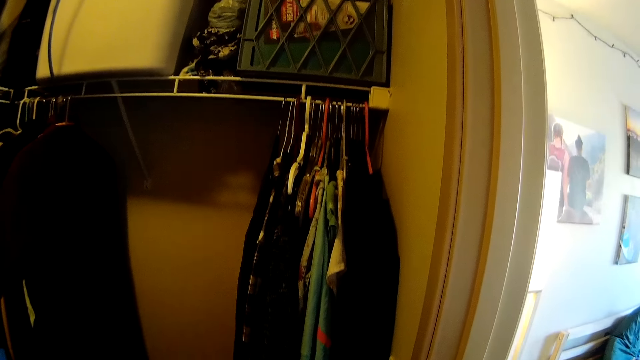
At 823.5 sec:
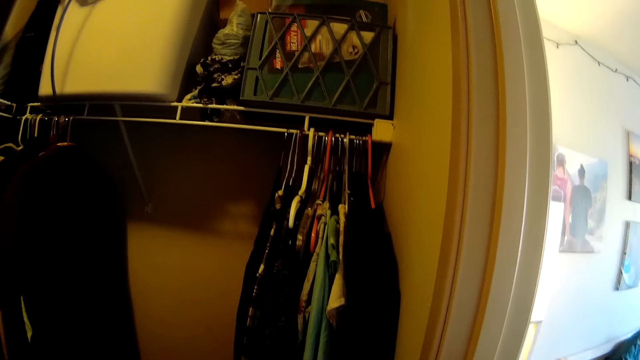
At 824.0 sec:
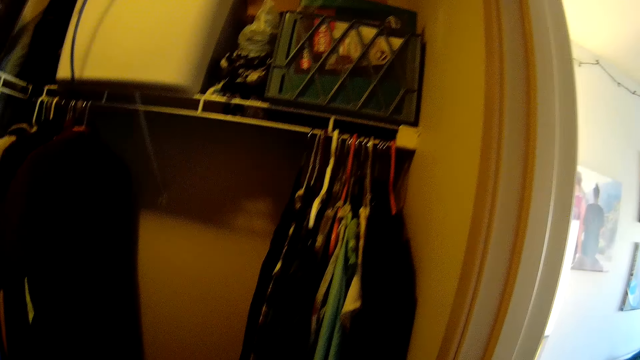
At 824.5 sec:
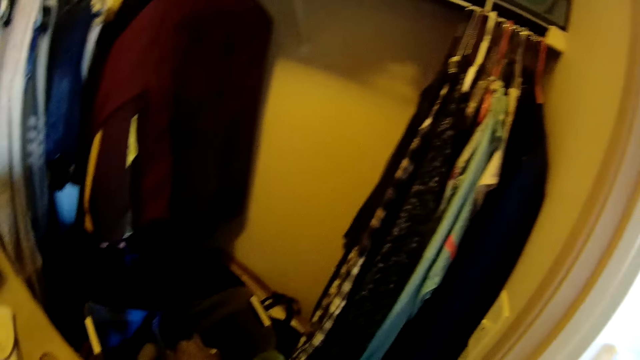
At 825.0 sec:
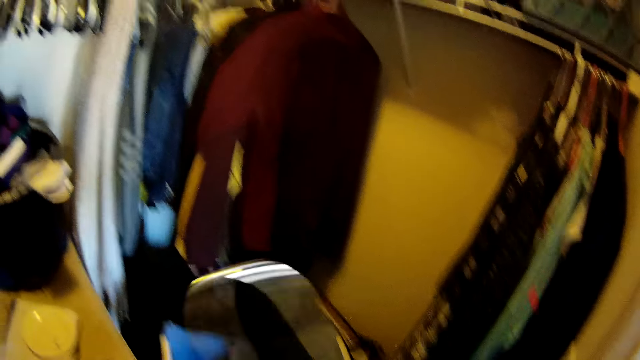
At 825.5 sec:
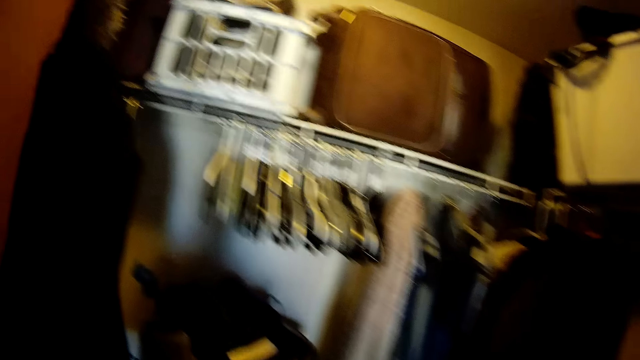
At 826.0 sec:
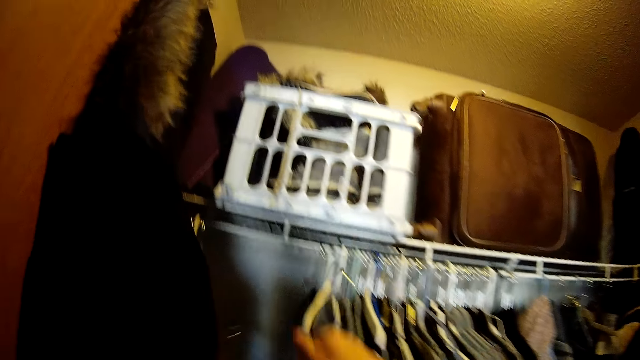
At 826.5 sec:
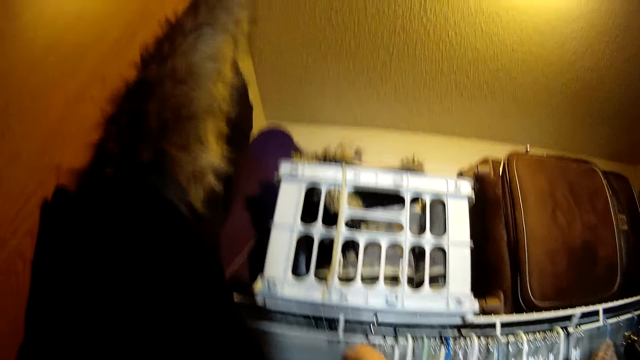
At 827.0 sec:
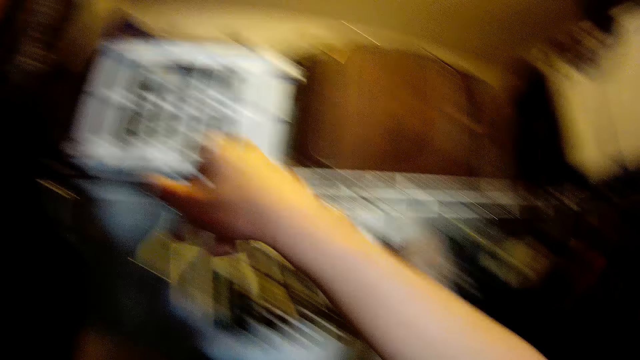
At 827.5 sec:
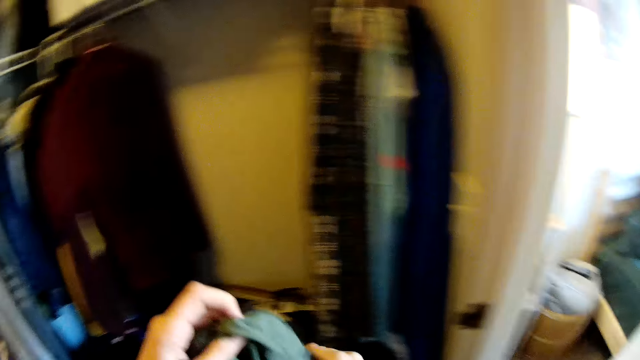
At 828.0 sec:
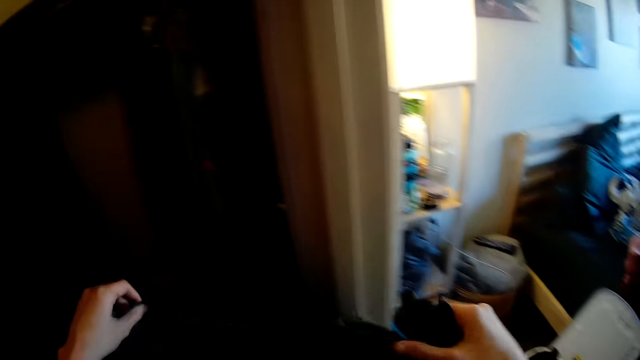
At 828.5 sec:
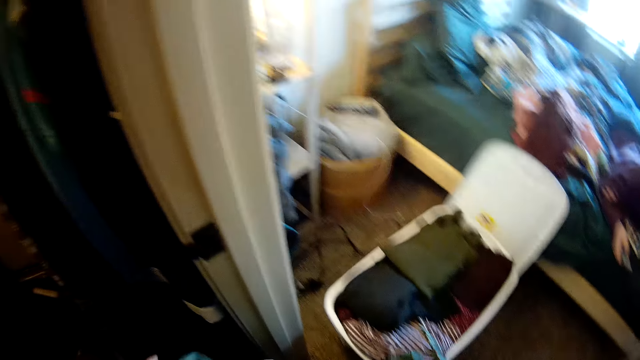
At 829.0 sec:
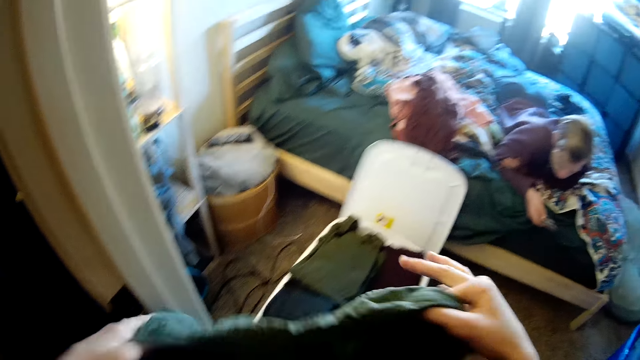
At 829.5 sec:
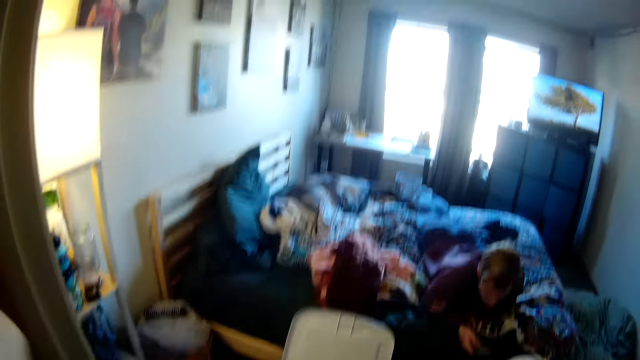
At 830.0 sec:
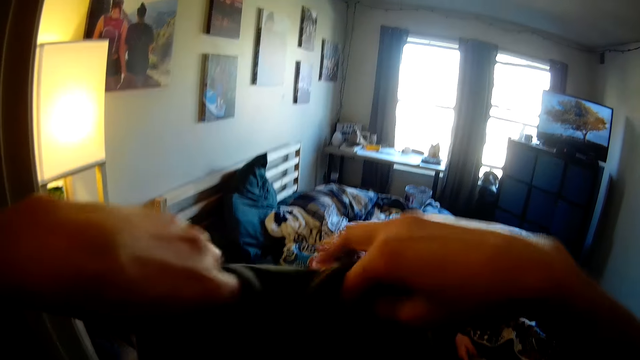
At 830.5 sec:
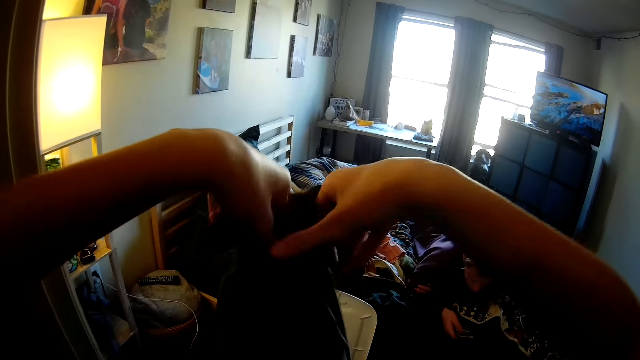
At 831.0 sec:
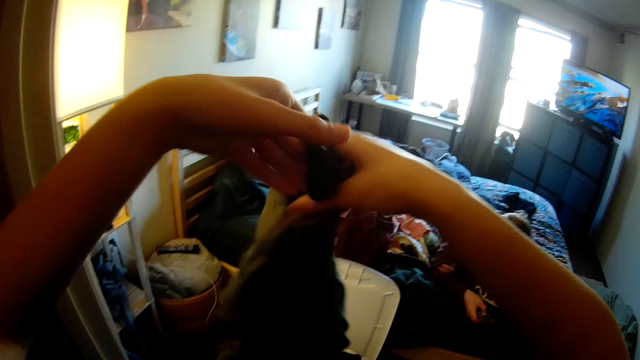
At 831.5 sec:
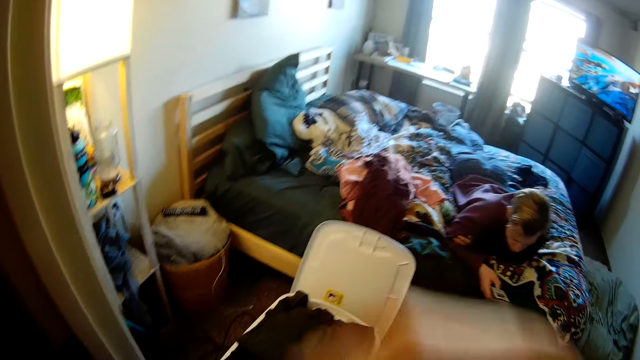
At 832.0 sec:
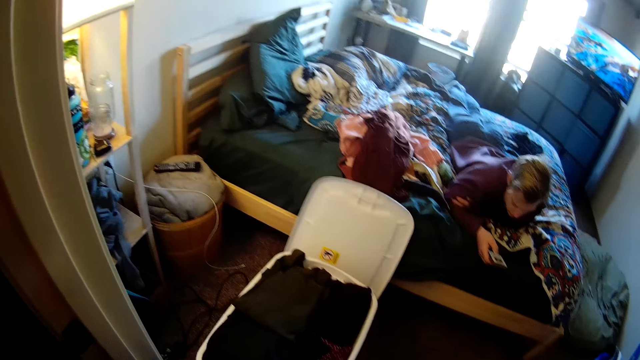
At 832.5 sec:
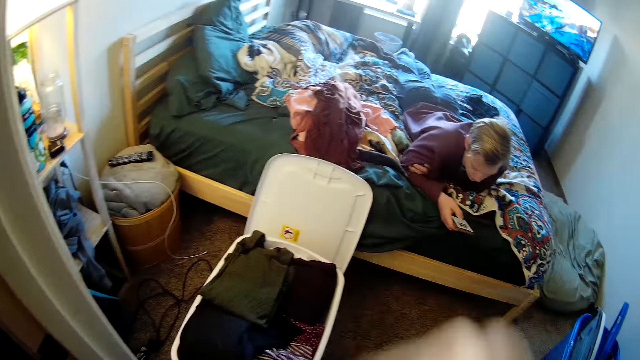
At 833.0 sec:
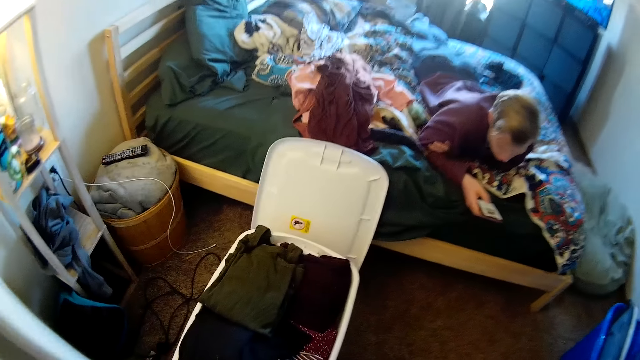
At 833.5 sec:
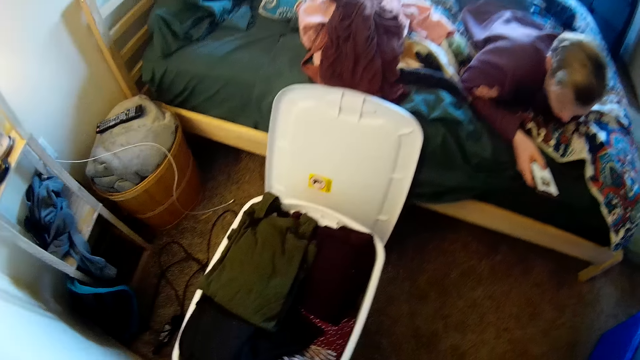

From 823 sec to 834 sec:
The camera wearer removes the cloth from the hanger with hands. They hang the hanger on the rails. They fold the piece of cloth. A man uses the phone.

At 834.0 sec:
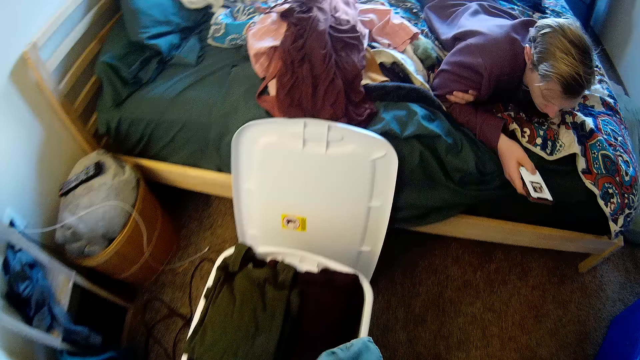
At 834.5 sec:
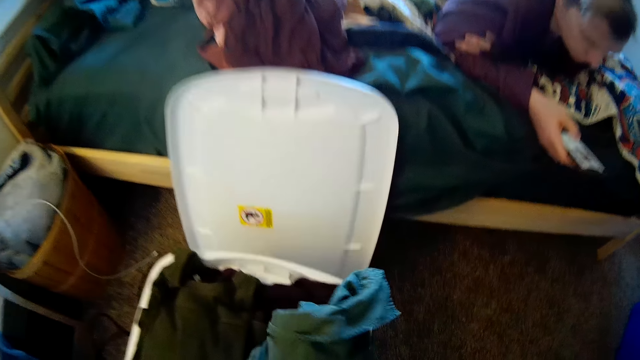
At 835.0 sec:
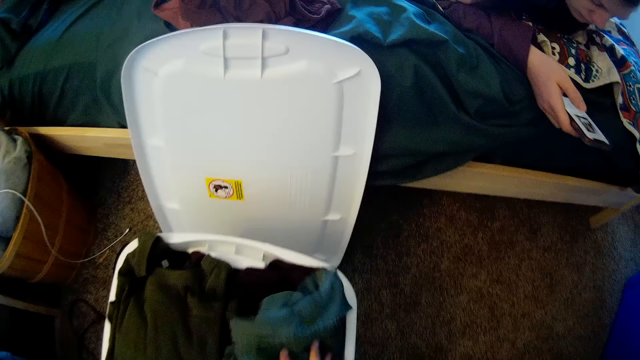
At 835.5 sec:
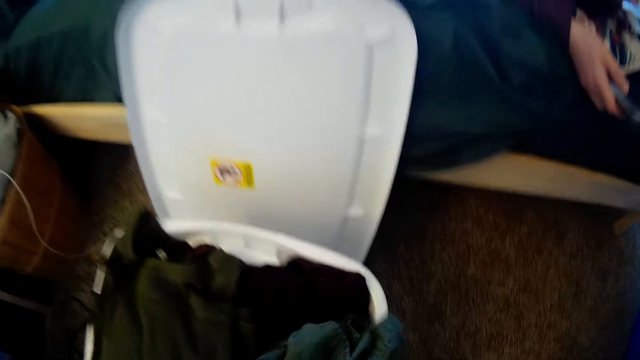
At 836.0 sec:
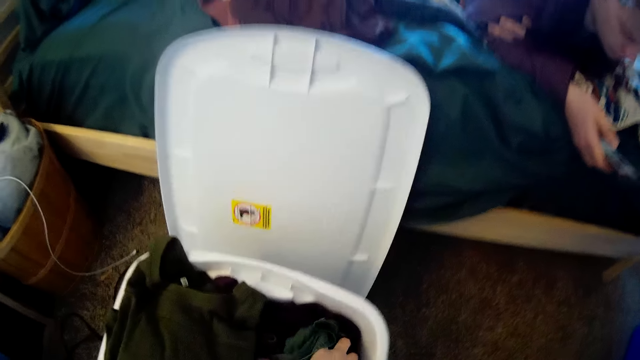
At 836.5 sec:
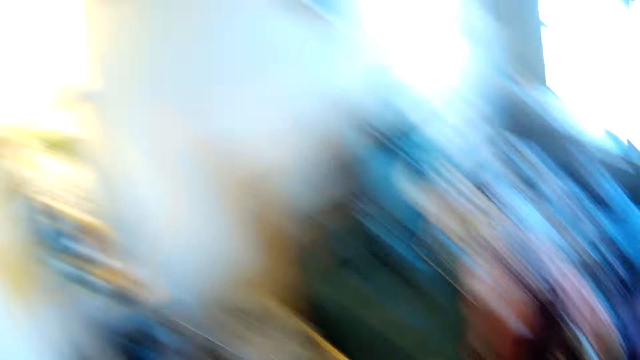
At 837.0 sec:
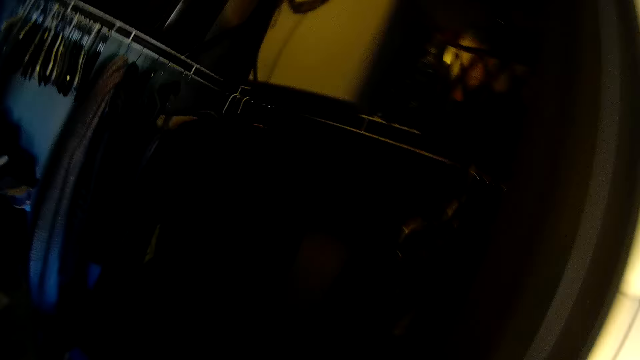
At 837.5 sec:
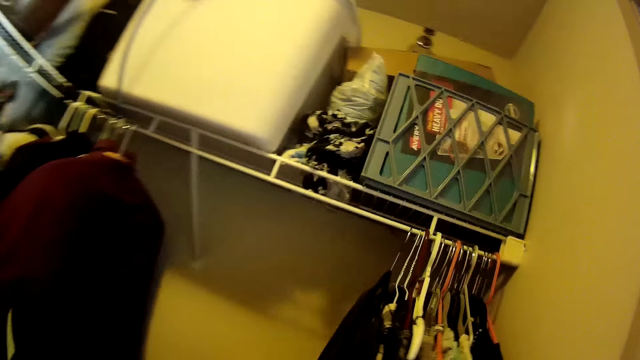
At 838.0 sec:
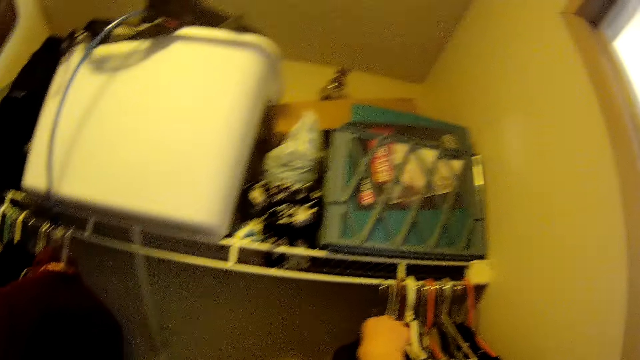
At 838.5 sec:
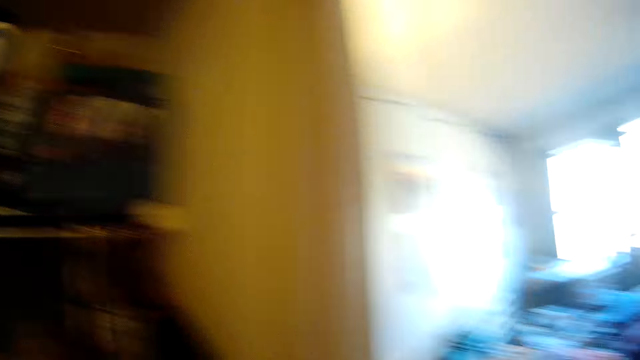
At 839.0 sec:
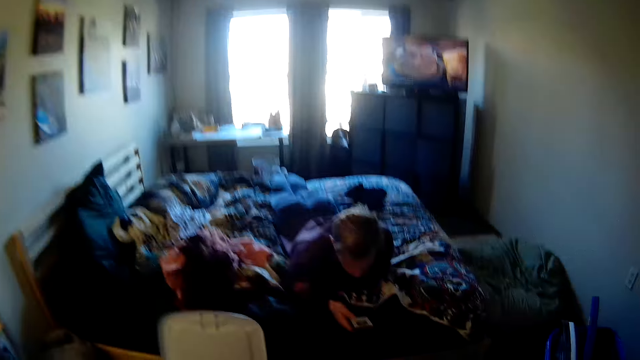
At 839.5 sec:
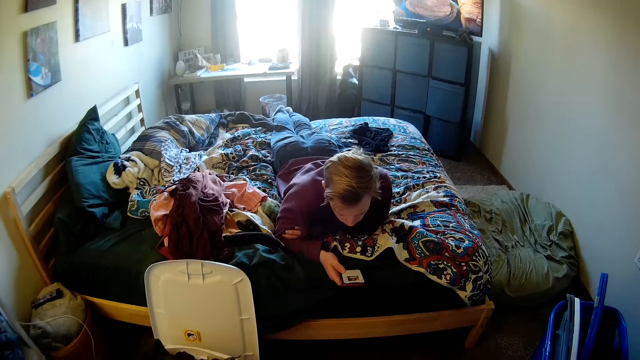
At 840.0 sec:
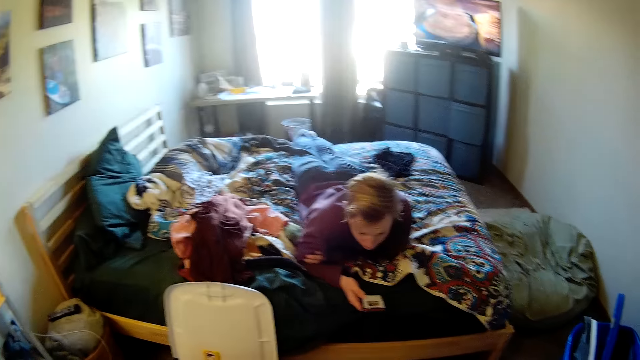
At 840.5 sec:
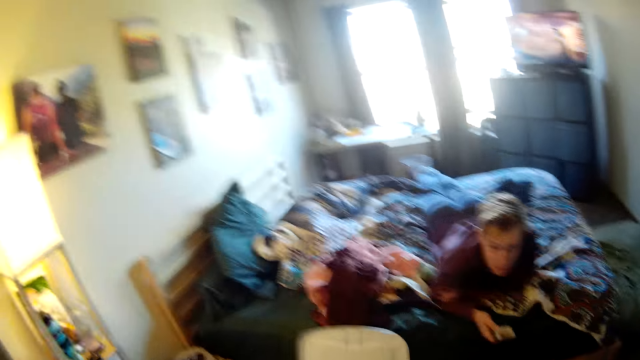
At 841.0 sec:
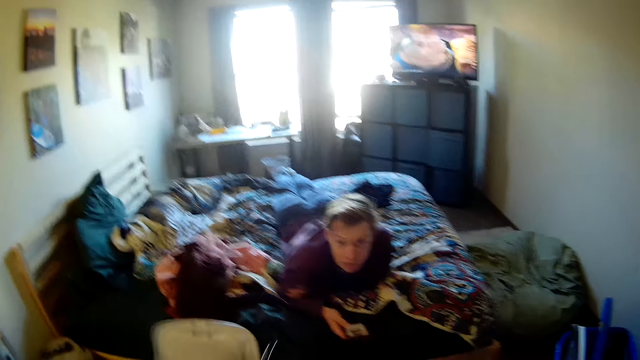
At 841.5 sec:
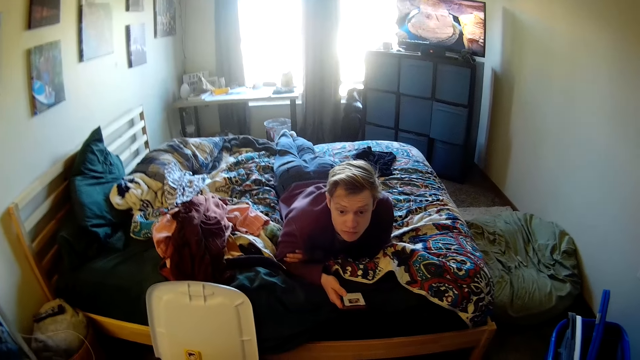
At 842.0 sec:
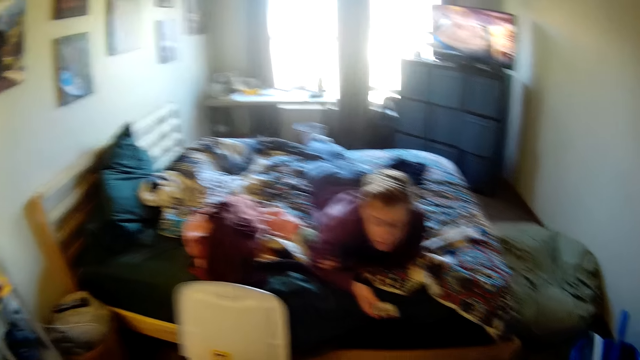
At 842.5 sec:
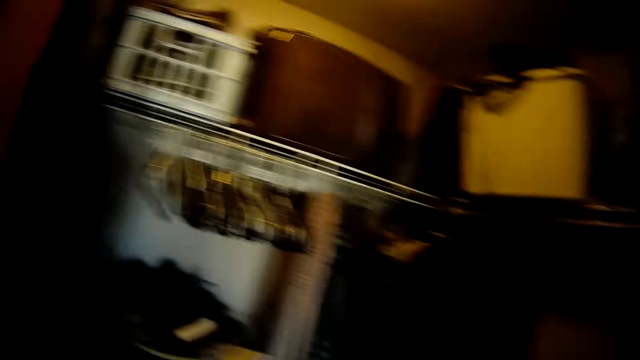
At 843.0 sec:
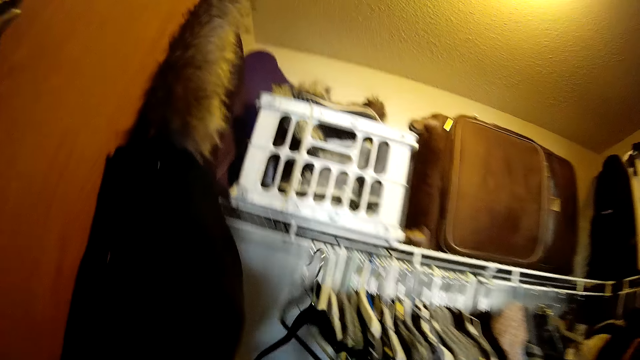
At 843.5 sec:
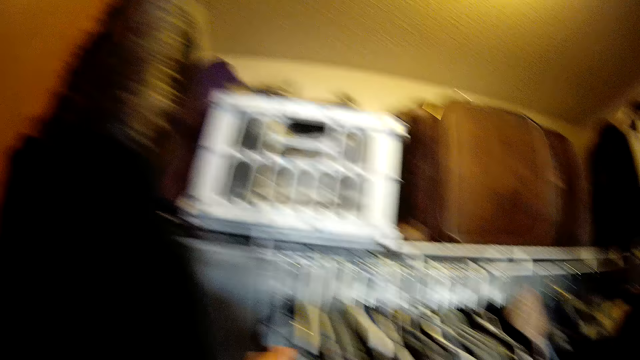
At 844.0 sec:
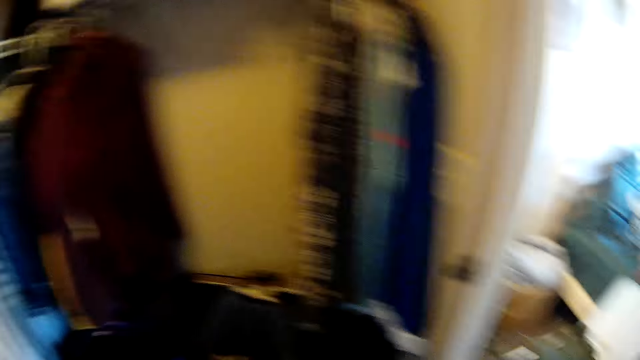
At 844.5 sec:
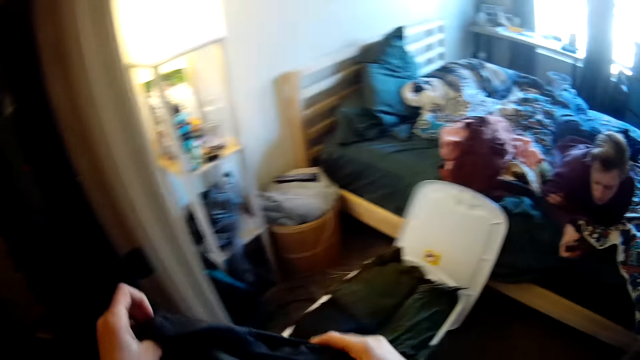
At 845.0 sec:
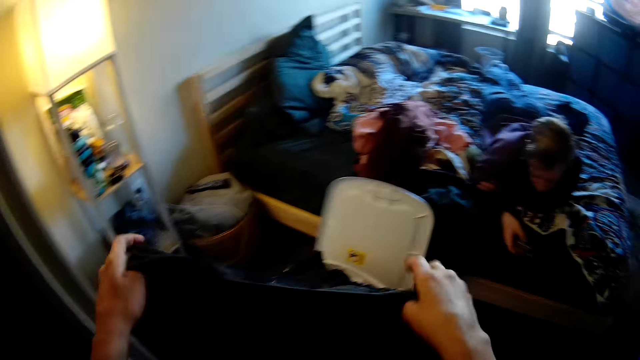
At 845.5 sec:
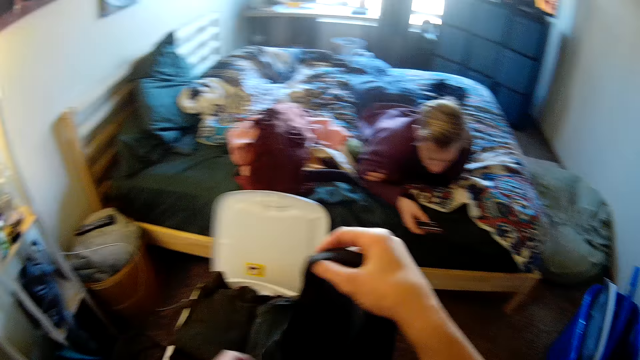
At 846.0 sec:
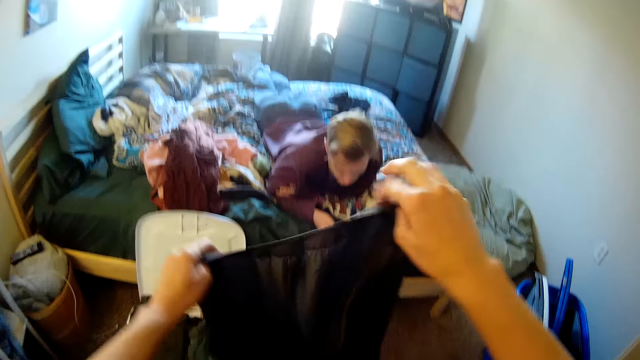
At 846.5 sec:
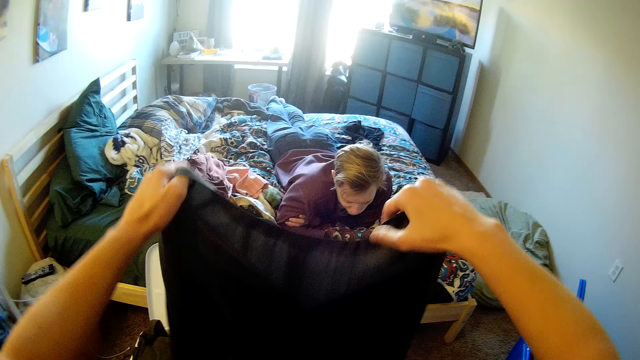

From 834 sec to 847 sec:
The camera wearer puts the cloth in a clothes basket or hanger. They pick the cloth from the hanger. They remove the cloth hanger on the wardrobe. They remove the cloth from the hanger. They hang the hanger on the rails. They fold the cloth.
